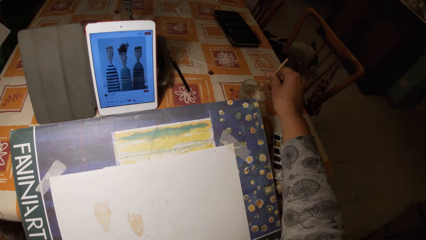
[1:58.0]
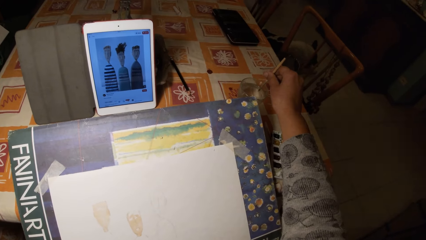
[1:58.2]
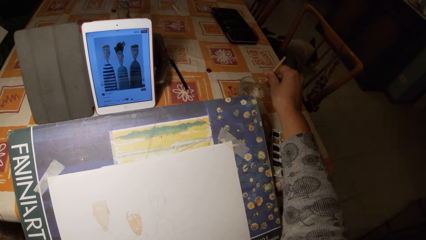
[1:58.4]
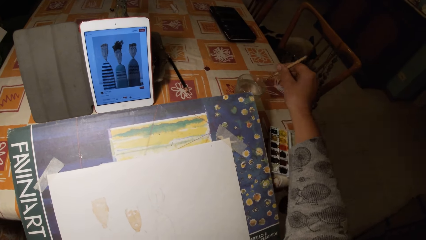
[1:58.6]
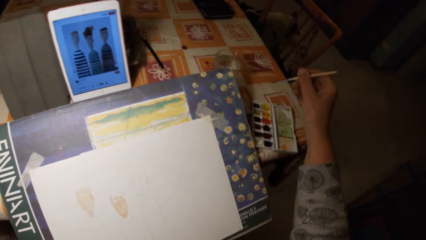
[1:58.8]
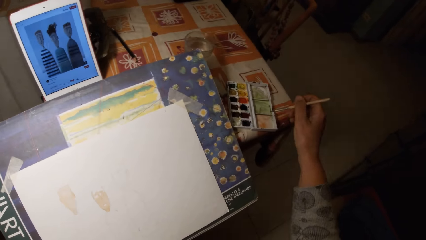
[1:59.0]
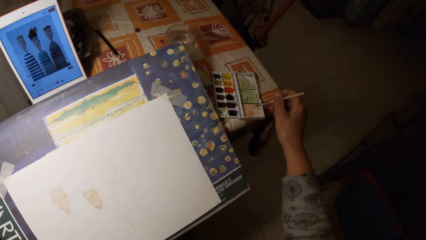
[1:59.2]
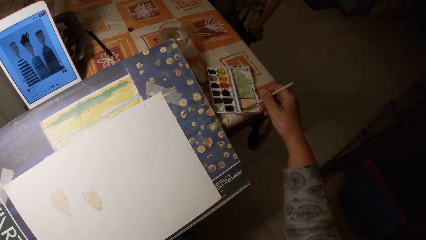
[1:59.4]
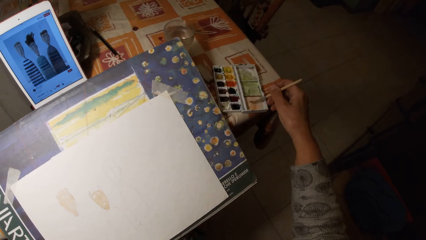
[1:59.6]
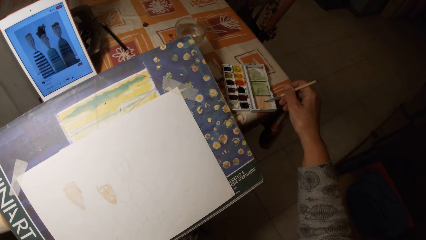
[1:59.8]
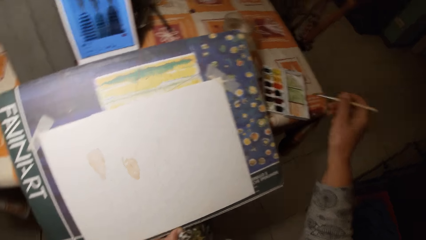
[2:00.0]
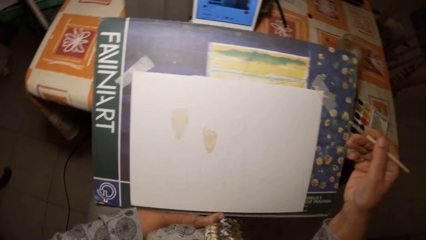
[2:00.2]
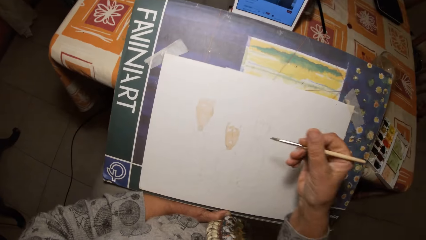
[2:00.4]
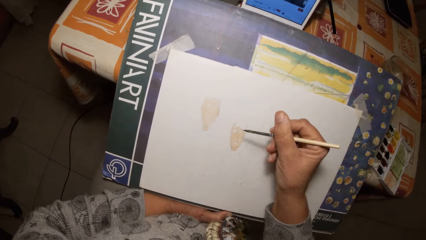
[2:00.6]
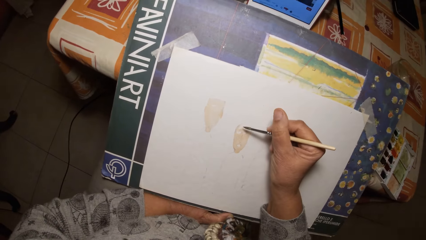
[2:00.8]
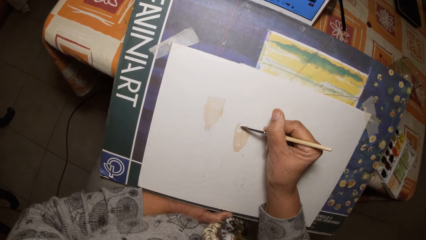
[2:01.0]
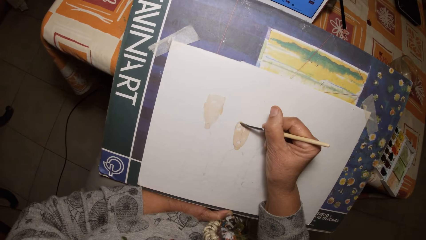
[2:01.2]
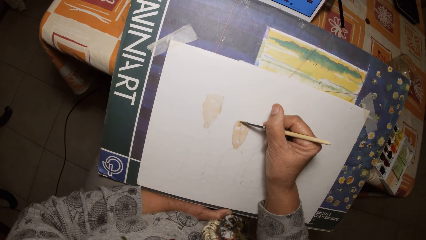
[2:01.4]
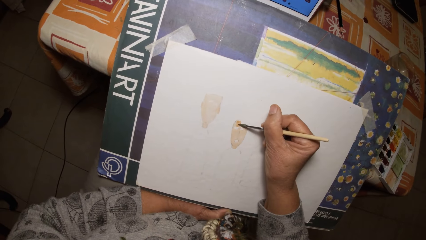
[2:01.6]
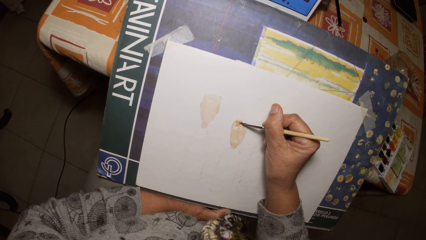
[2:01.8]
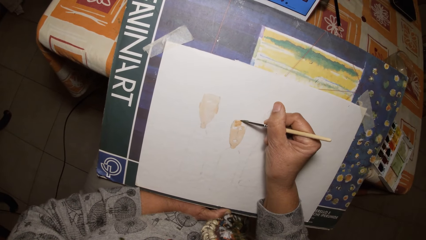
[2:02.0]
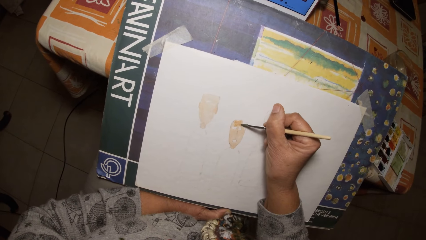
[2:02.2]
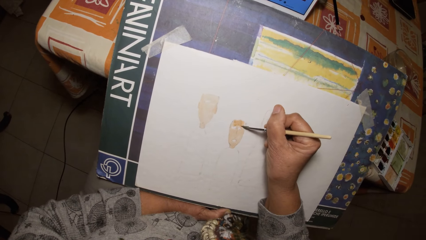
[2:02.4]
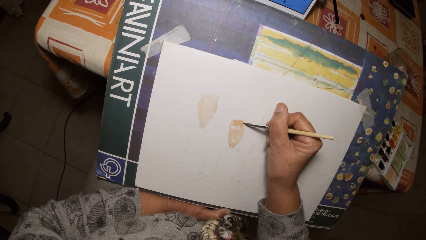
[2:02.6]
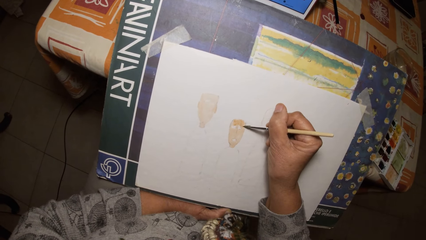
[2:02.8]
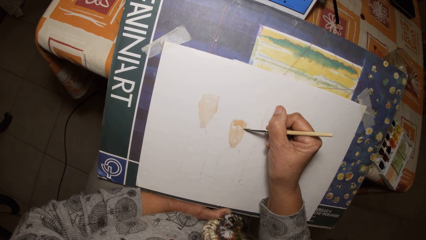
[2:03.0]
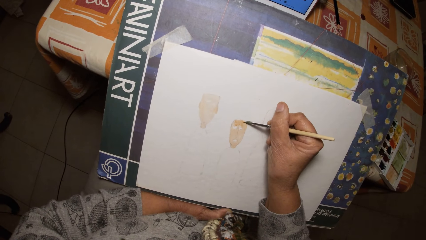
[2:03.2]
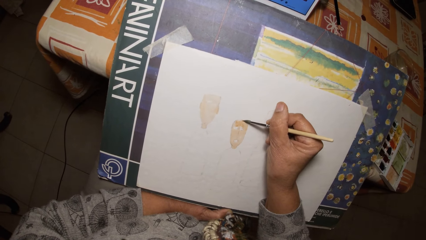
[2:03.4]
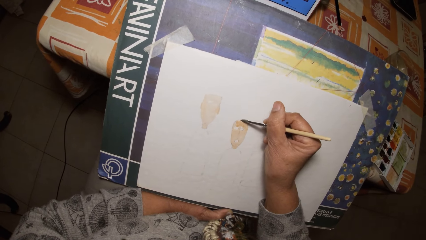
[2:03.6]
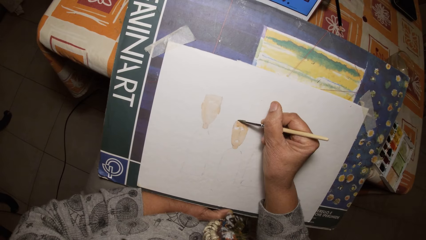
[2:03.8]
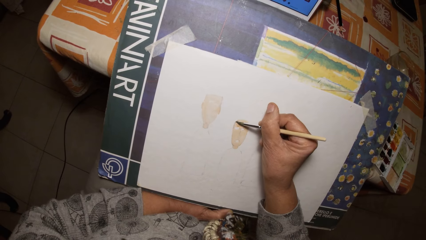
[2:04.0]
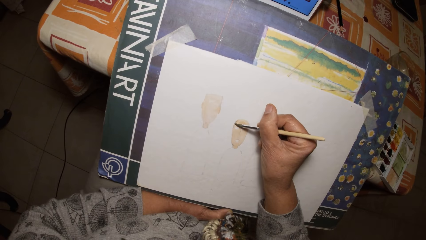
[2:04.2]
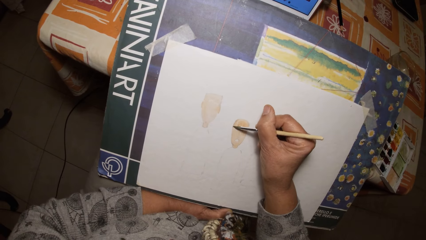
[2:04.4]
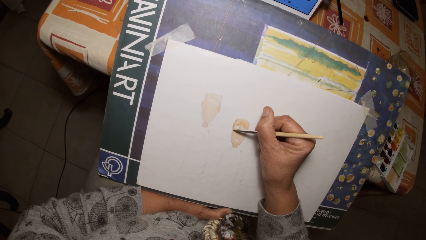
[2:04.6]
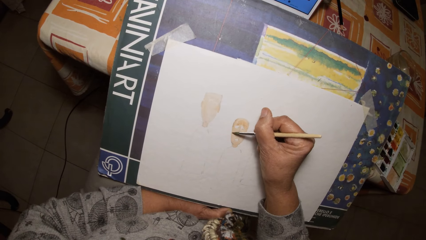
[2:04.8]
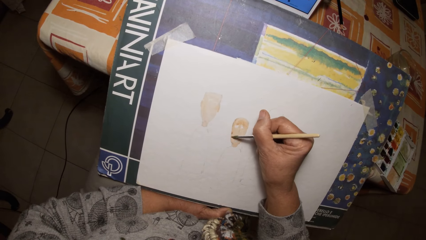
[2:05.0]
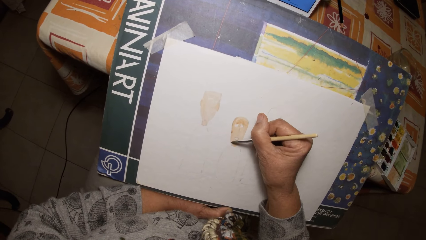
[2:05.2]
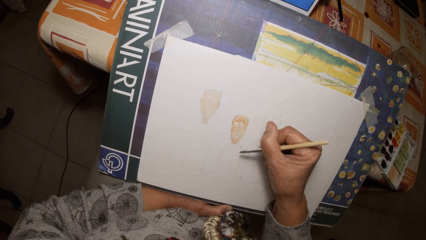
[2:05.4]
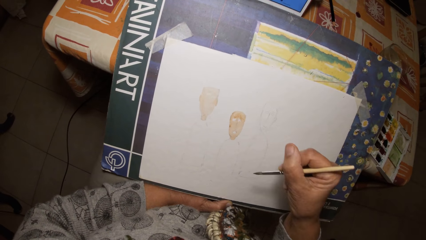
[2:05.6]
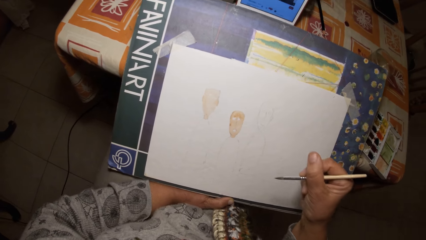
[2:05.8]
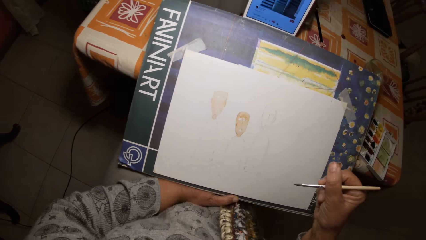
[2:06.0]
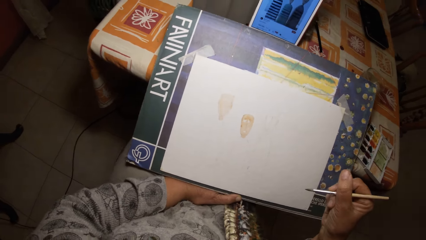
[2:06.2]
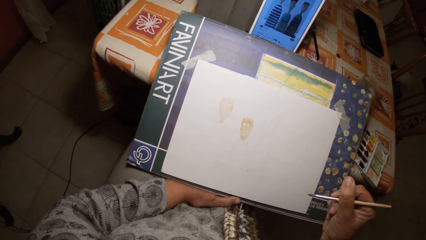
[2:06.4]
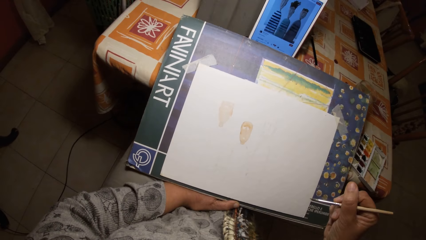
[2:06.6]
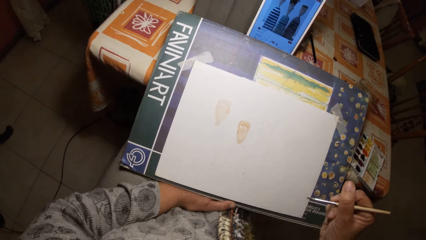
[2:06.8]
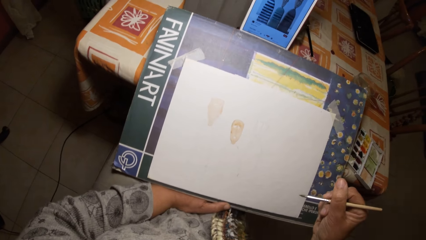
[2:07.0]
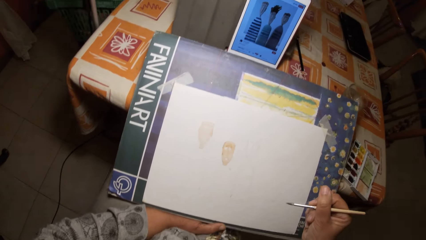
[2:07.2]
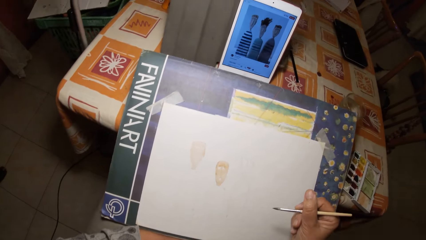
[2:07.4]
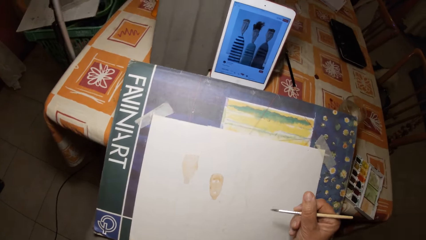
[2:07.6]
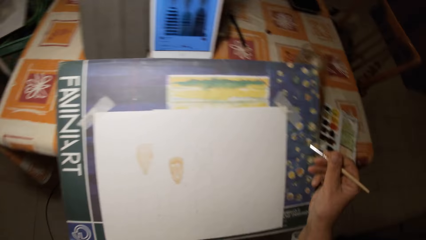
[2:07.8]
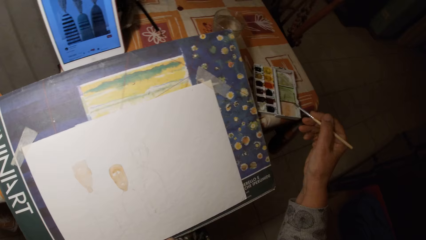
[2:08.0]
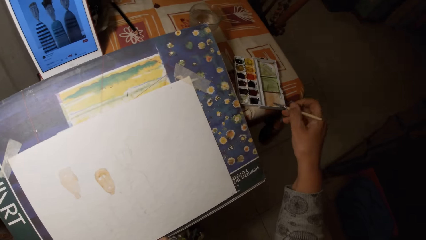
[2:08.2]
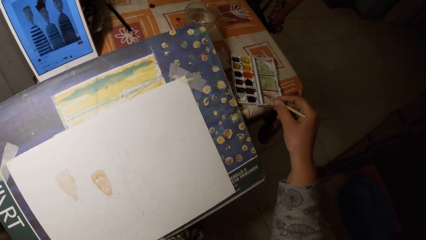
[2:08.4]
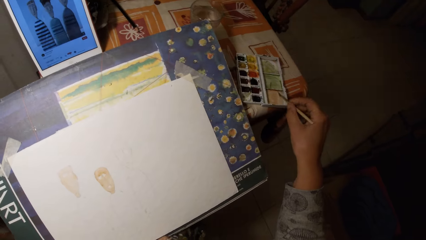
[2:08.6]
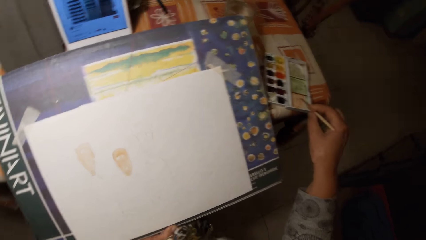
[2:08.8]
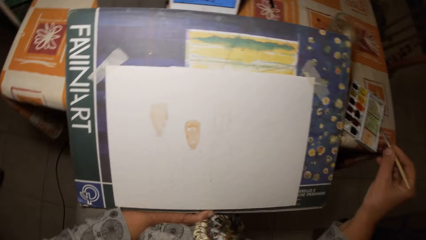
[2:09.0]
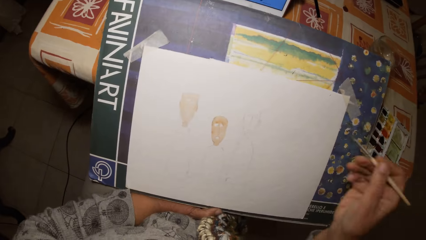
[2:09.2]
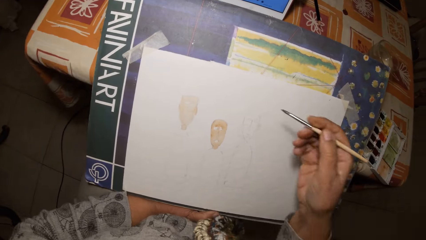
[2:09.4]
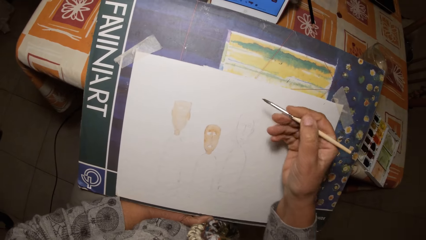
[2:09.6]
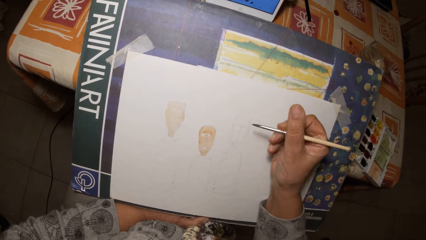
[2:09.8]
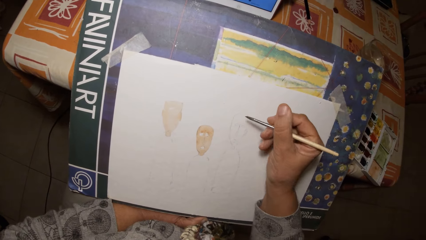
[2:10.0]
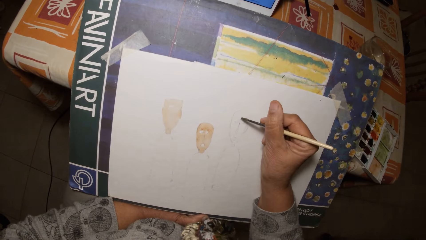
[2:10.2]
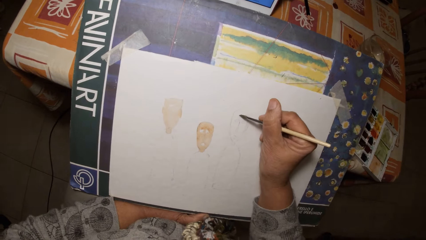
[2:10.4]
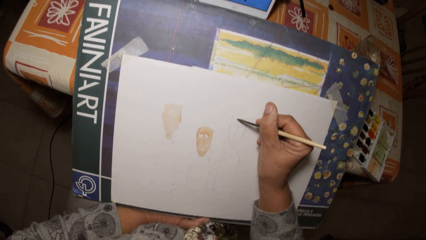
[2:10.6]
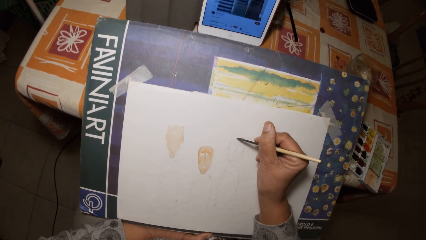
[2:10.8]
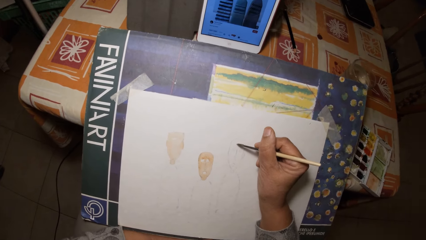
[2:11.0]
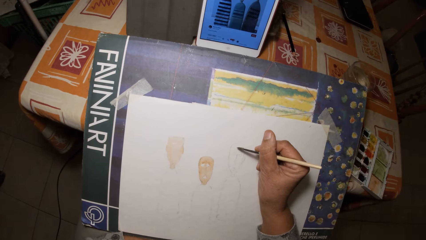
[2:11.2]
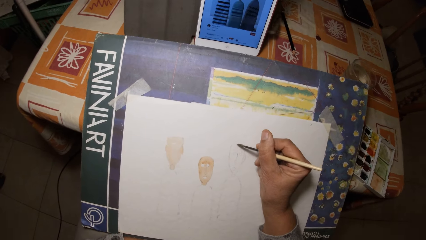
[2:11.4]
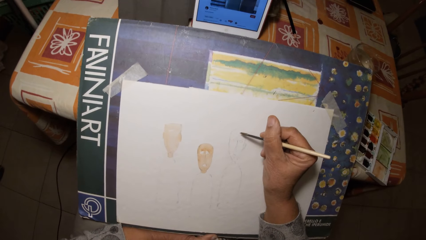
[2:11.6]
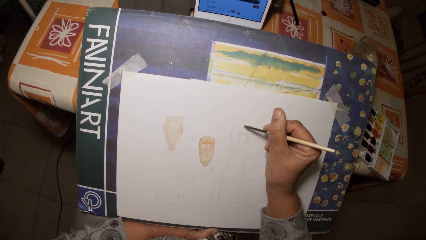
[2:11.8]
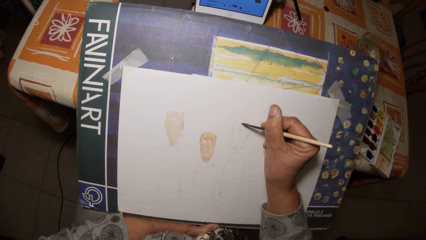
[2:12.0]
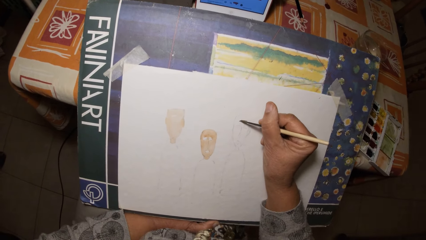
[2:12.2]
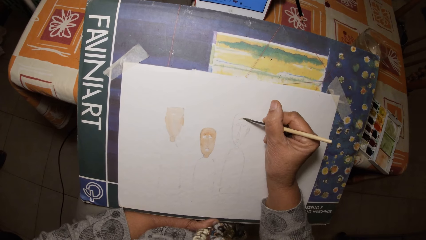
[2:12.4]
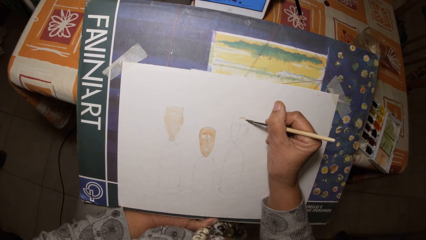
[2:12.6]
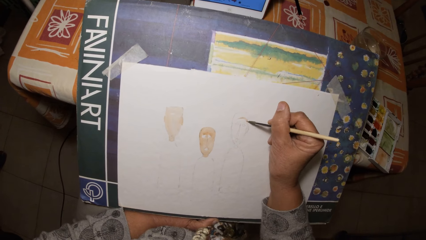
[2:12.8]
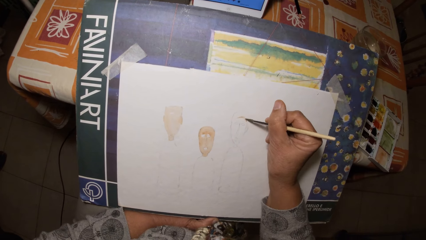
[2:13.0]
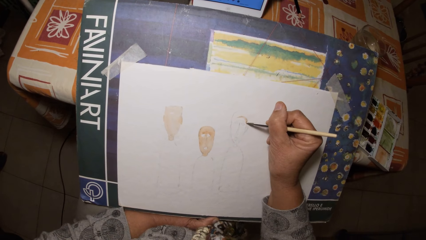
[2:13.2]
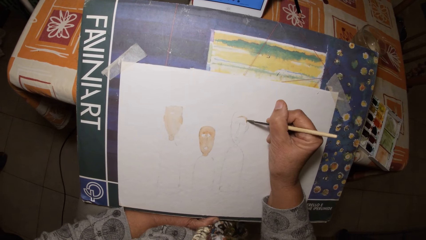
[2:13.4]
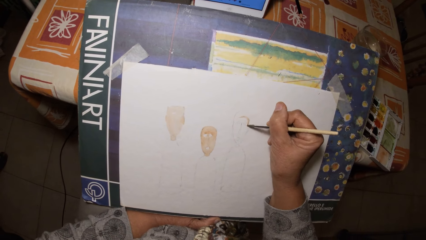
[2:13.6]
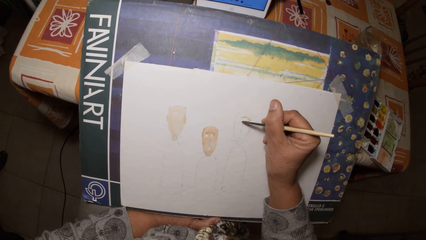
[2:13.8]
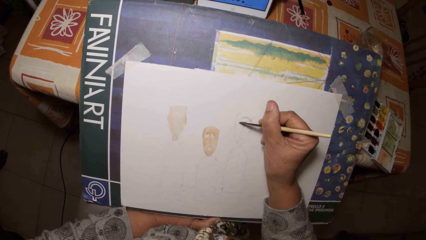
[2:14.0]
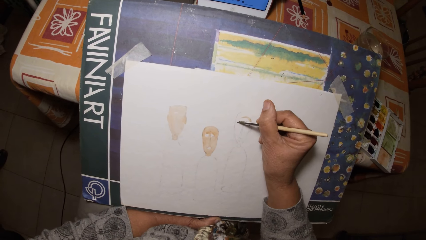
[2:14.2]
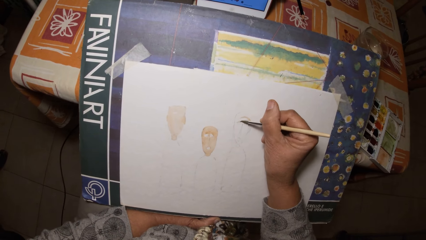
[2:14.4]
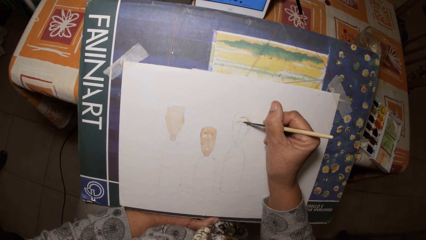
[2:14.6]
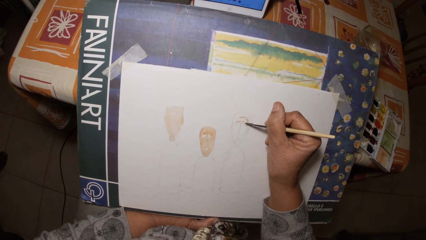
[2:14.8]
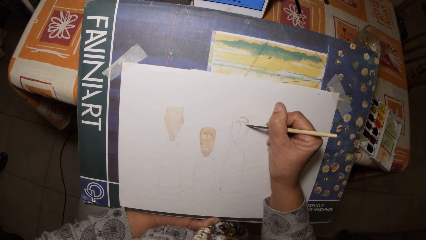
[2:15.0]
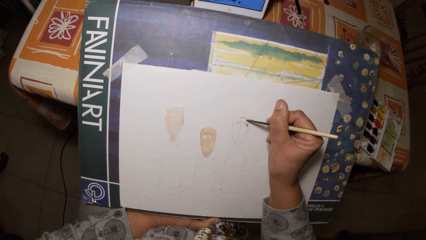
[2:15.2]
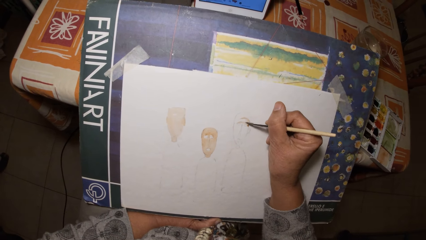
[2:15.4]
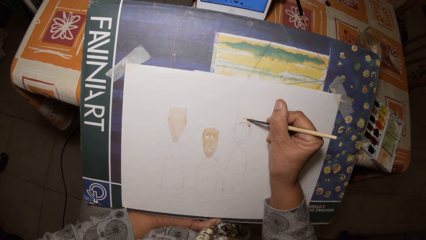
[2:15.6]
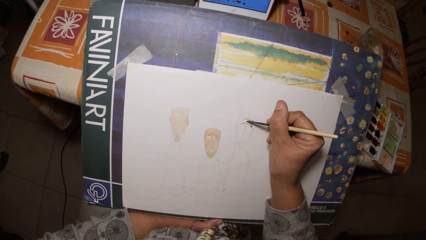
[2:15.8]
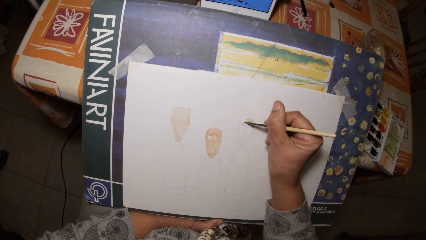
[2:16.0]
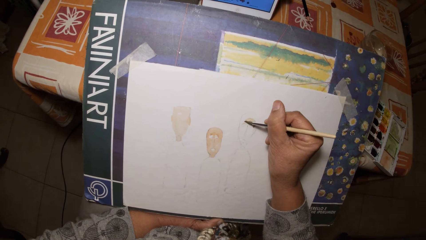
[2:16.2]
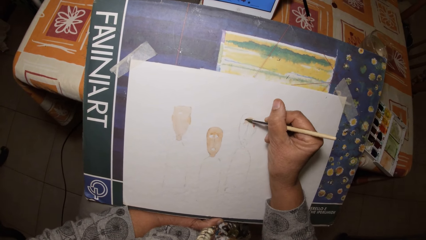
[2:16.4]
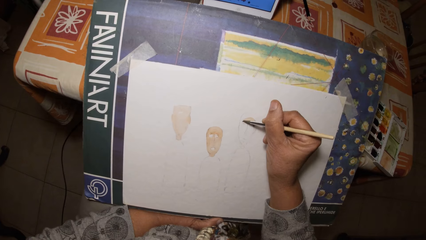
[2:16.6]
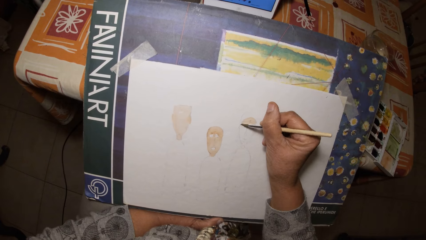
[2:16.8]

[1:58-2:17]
The camera wearer dips the paintbrush into the water in the glass cup. They stir the brush in the watercolor pan. They take paint from the watercolor set with the paintbrush. They paint on the paper with the paintbrush. They take paint from the watercolor set with the paintbrush. They stir the brush in the watercolor pan. They paint on the paper with the paintbrush.
